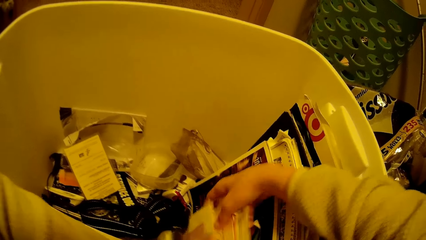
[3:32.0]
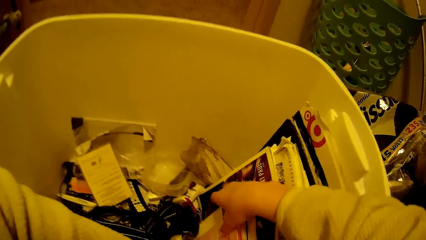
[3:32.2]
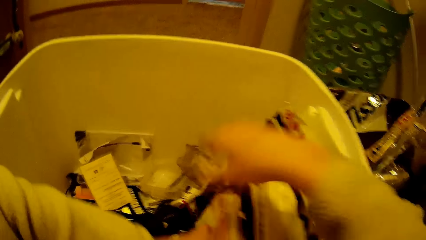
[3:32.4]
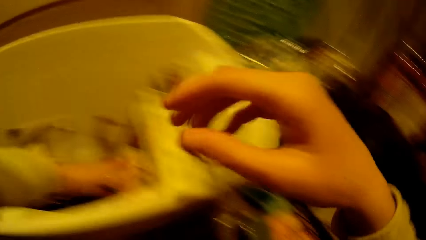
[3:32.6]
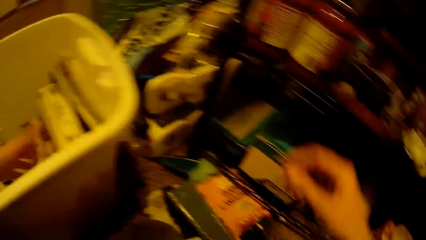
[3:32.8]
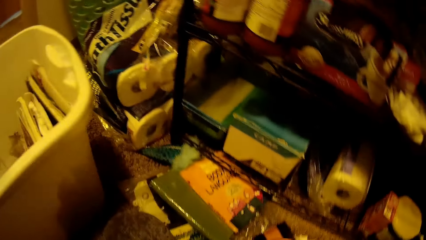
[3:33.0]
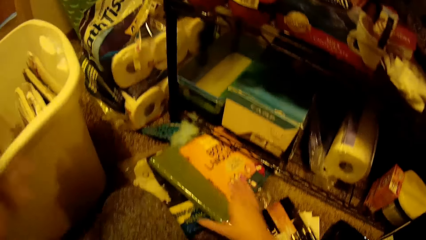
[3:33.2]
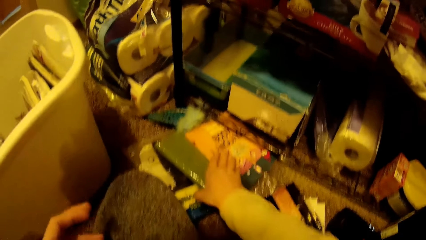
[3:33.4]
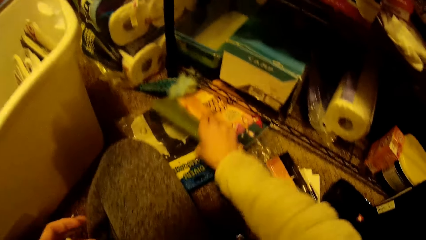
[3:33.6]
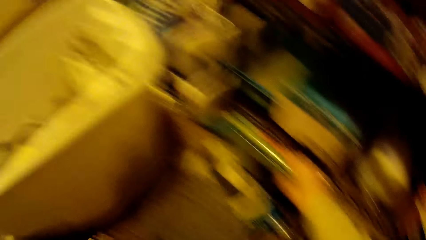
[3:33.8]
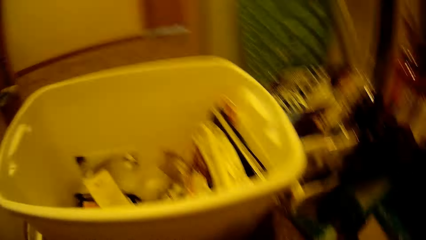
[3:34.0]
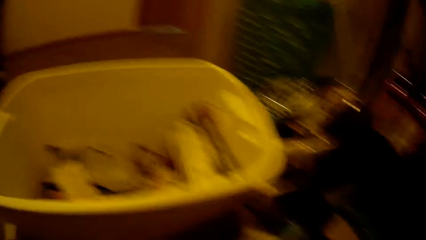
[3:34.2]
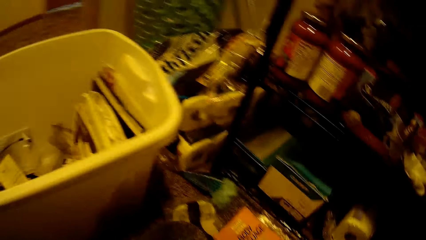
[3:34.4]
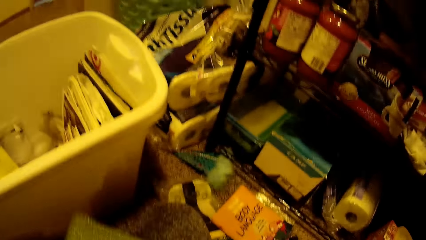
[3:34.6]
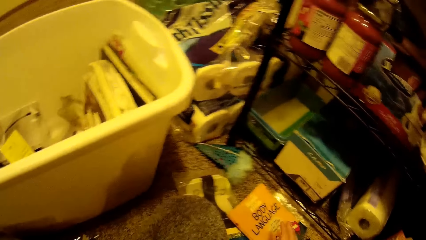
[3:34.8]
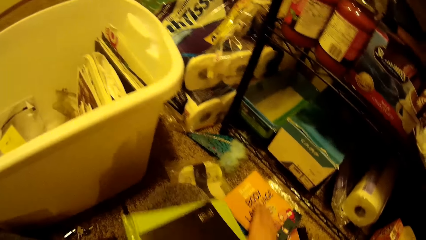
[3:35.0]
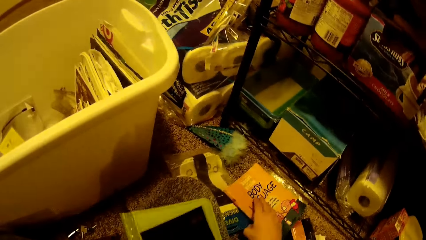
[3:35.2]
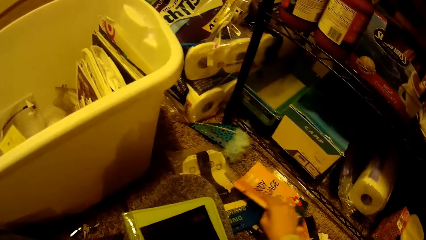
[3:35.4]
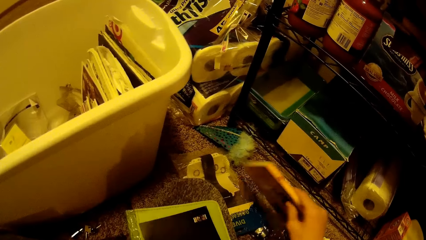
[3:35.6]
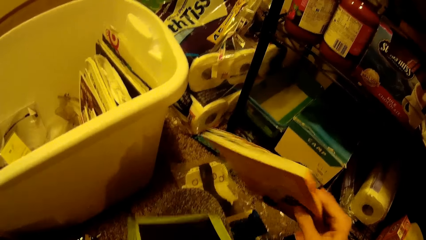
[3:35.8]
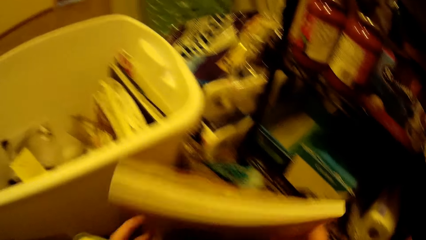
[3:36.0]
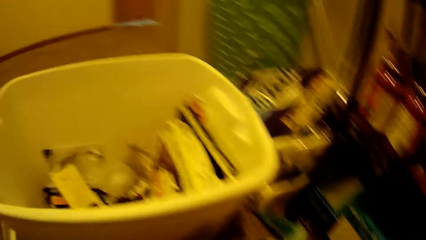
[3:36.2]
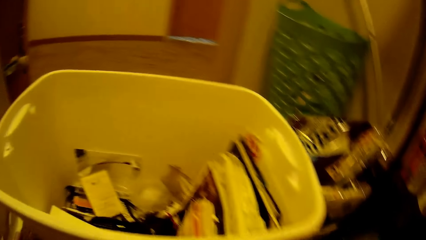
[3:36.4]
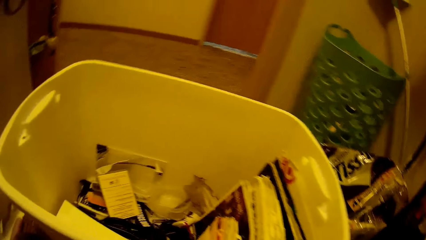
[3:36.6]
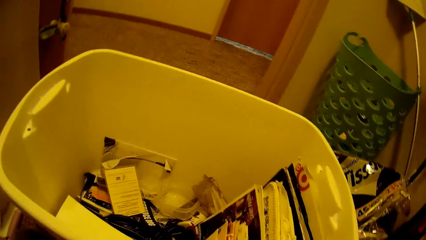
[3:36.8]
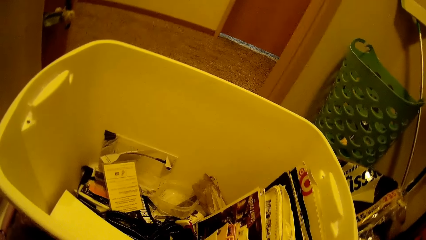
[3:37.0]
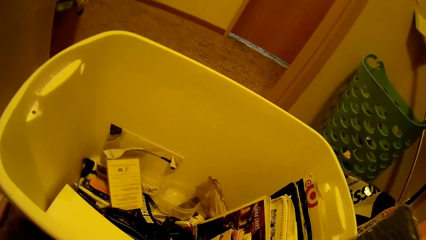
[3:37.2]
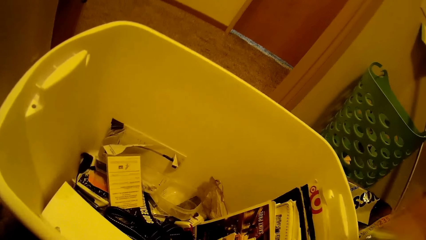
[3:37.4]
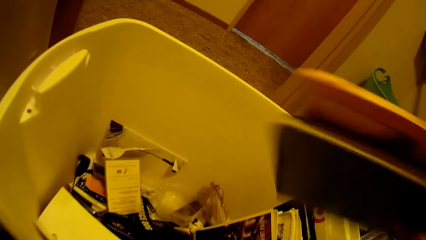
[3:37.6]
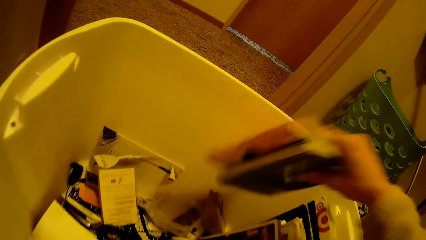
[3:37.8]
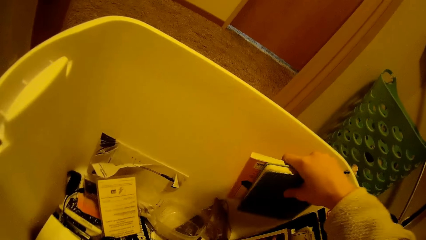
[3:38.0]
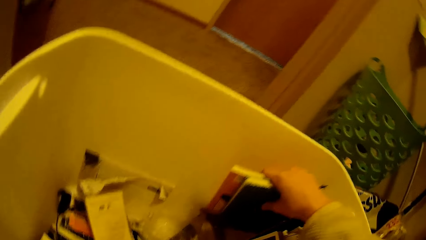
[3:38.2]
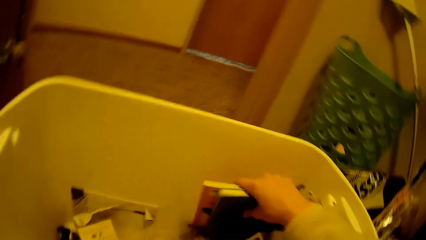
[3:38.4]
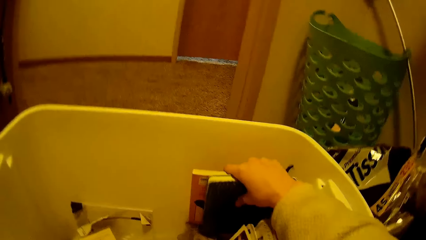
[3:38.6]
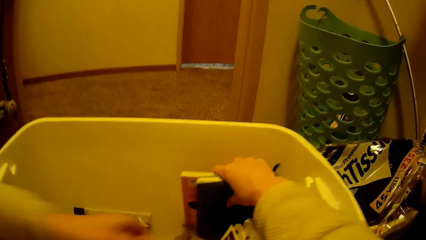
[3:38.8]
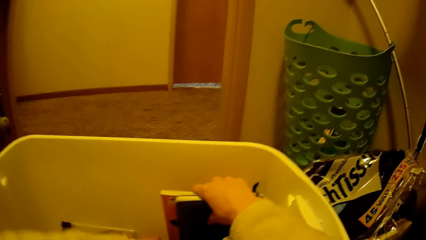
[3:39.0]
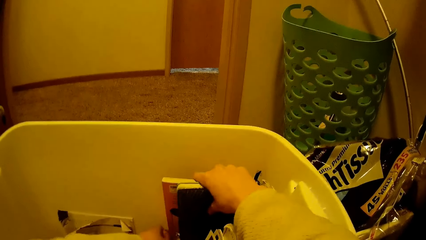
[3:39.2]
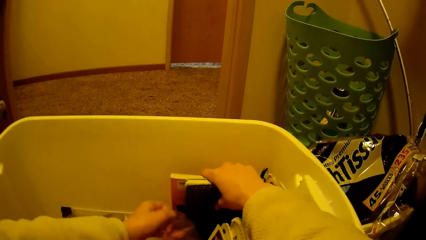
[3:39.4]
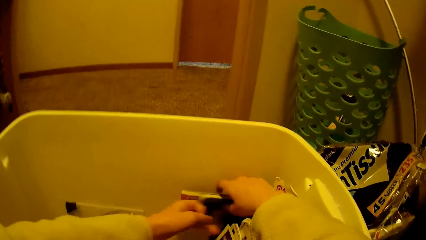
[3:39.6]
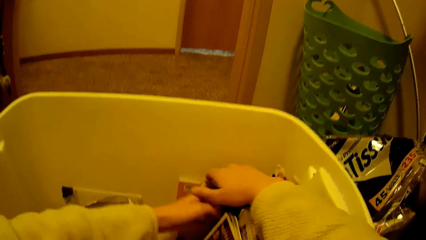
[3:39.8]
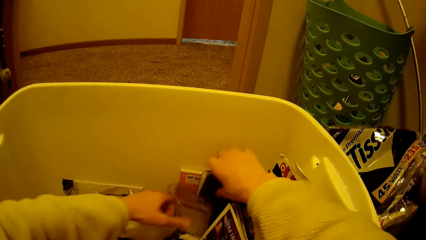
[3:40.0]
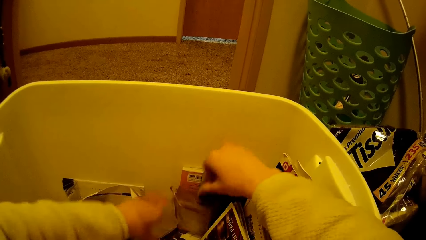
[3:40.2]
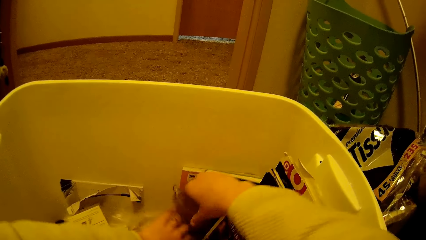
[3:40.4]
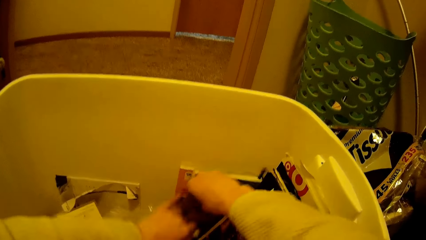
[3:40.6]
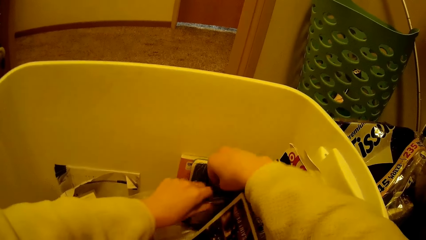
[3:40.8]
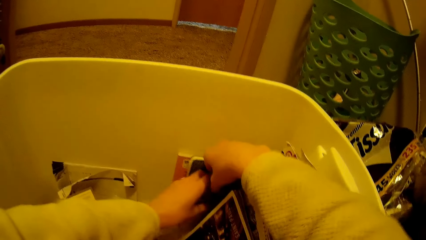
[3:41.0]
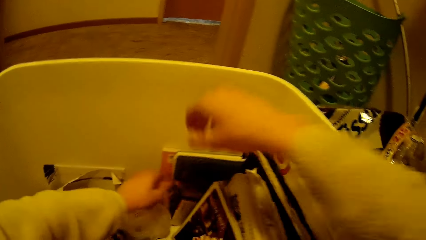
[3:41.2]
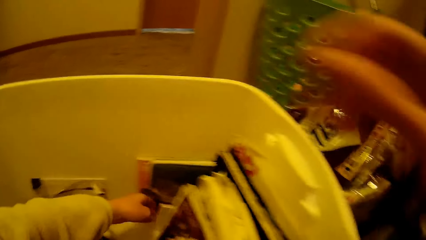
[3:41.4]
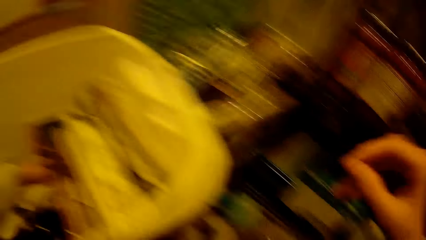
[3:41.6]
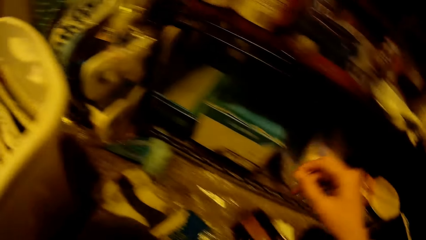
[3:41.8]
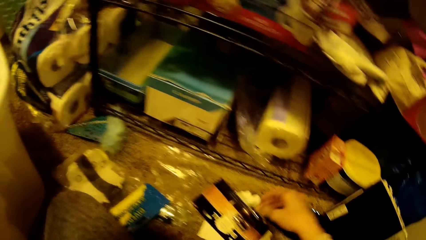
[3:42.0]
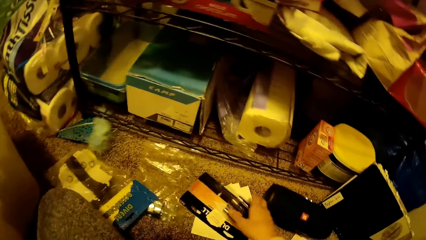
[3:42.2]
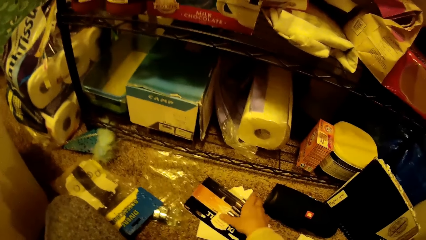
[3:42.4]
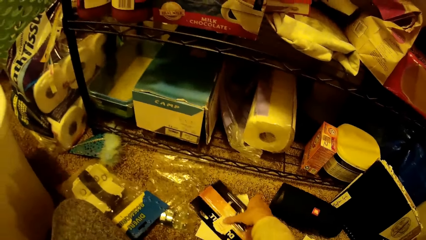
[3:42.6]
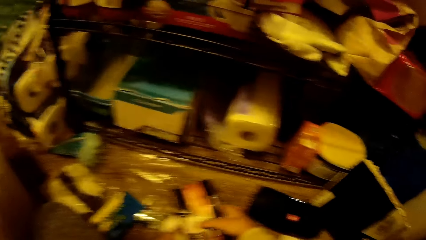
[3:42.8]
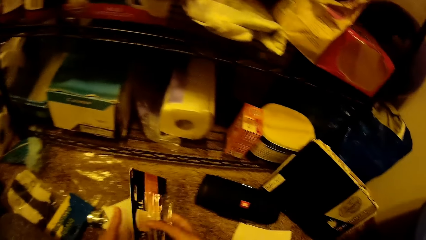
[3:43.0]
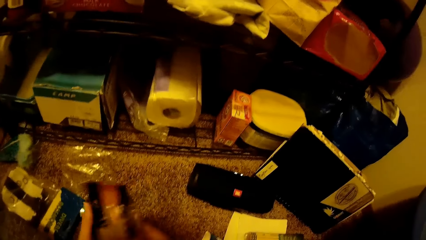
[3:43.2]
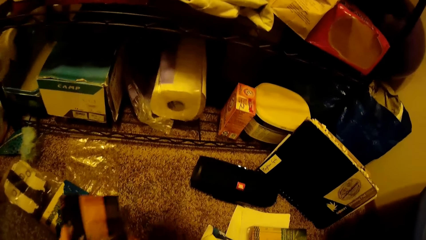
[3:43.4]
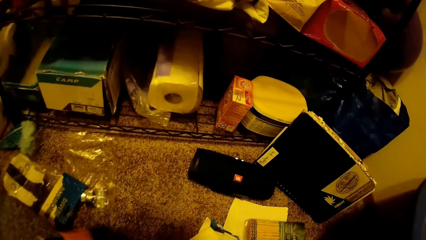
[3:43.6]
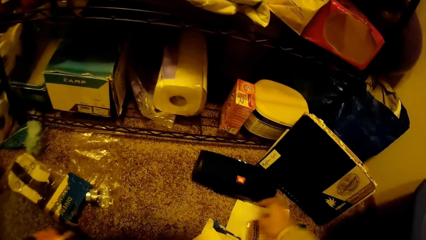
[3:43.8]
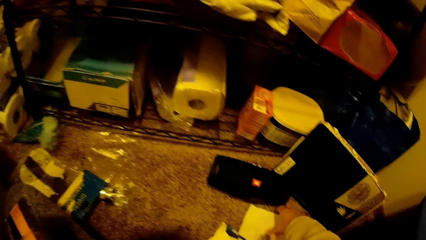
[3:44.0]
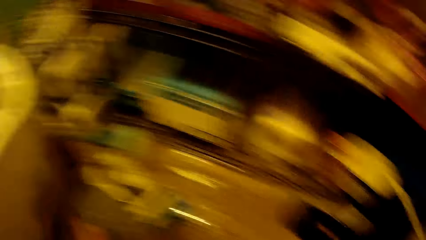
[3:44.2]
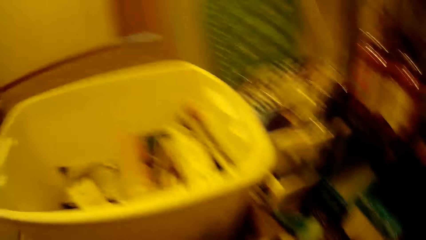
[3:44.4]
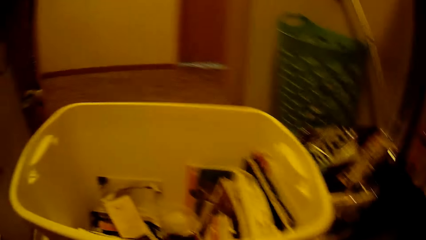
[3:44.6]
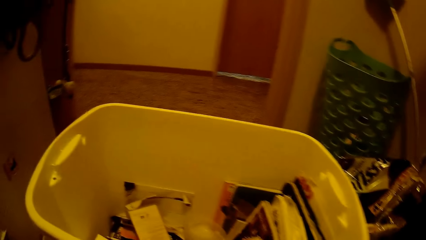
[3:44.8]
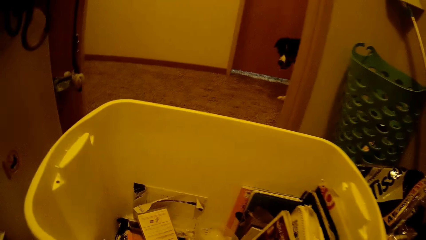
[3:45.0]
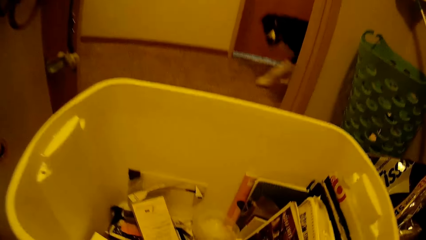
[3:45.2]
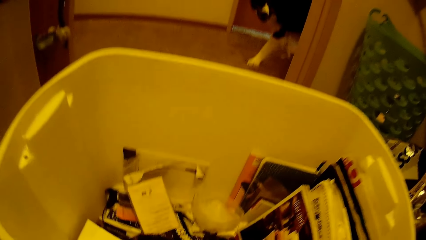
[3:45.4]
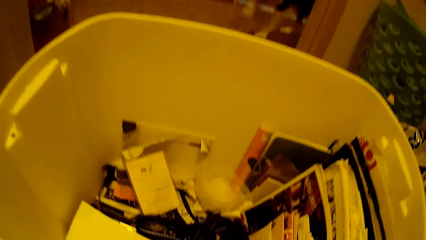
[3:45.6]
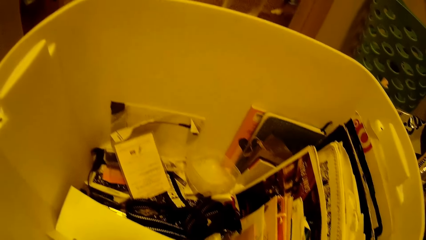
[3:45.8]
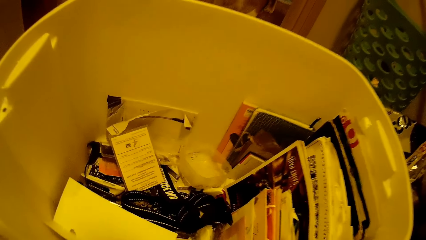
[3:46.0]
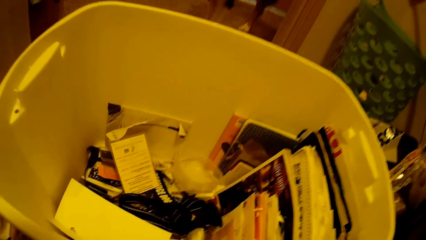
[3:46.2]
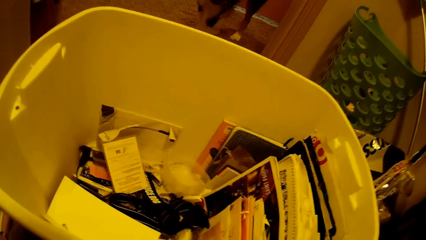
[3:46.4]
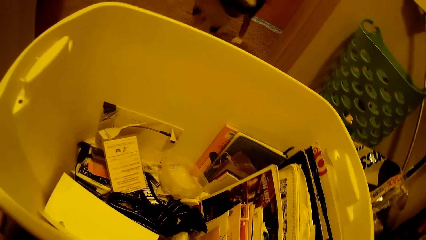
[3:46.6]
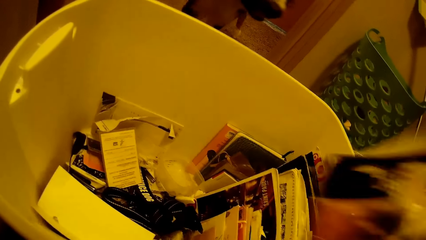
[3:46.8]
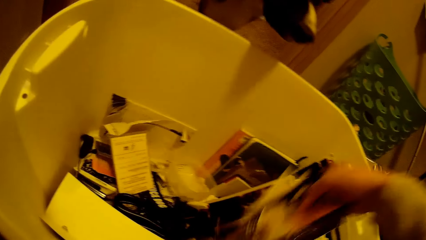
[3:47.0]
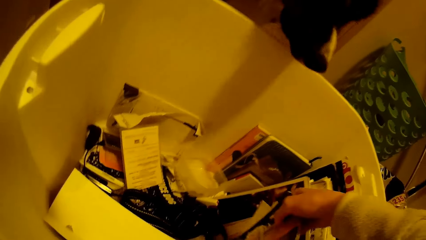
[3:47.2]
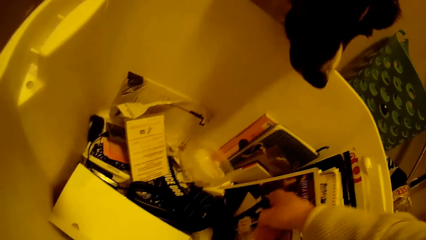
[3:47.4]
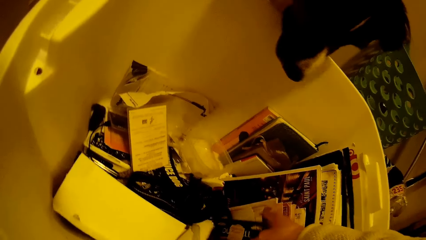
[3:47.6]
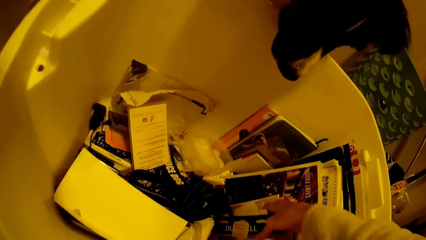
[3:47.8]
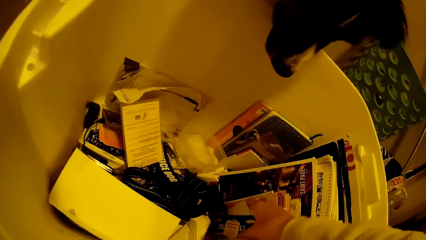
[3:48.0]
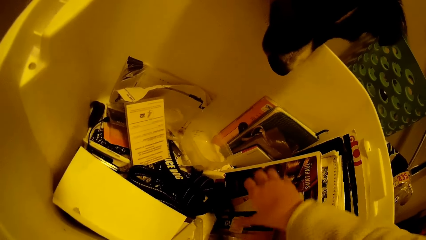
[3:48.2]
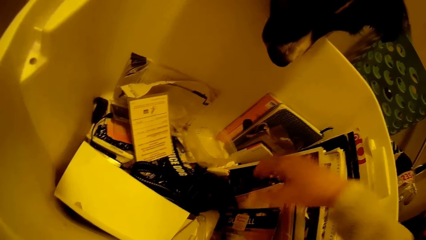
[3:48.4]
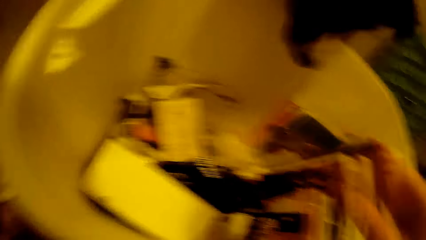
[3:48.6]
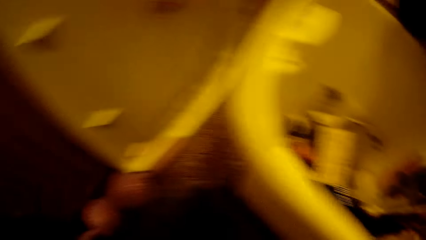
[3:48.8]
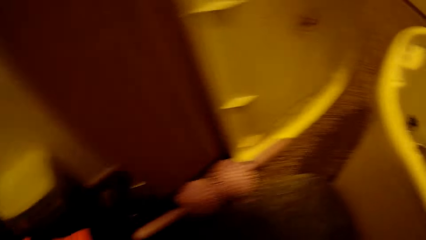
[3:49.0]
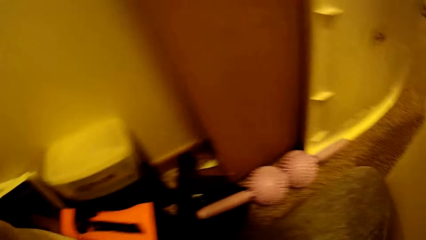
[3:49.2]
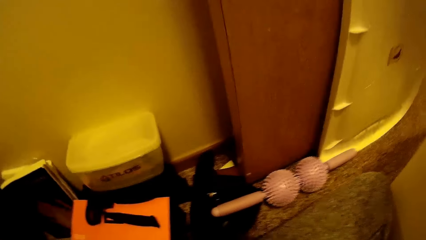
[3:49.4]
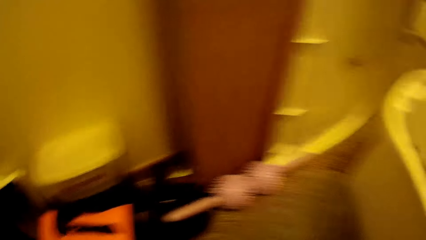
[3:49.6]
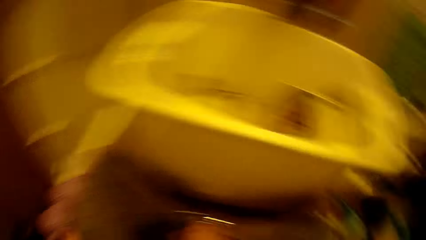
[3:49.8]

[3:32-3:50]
The camera wearer picks some books from the floor with her hands. She drops the books into the container with her right hand. She arranges the books in the bucket. She picks some packs from the floor with her right hand. The dog walks towards the container. The camera wearer drops the packs into the container with her right hand.
